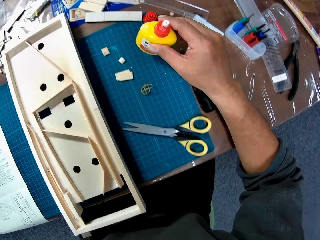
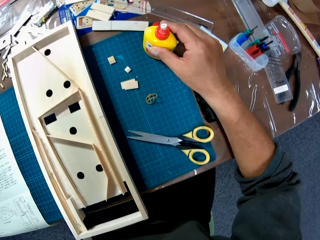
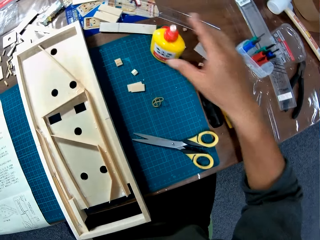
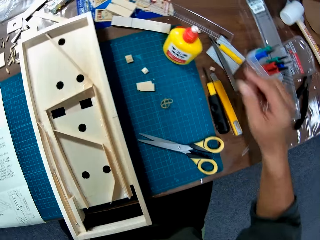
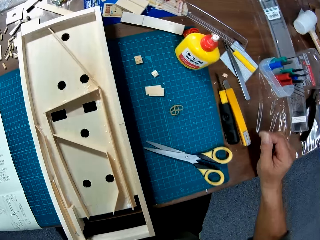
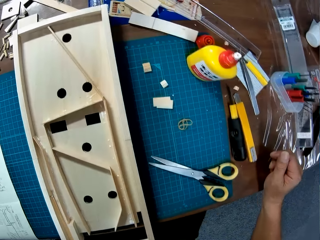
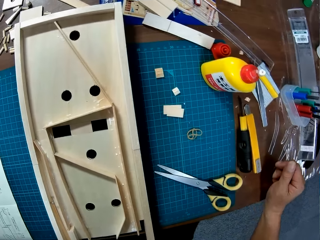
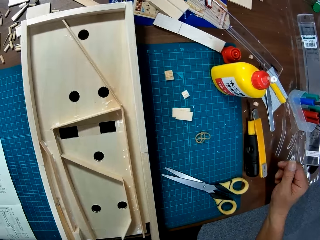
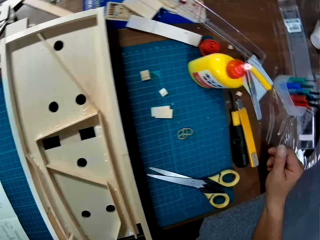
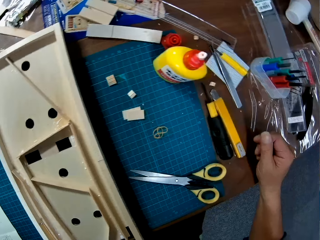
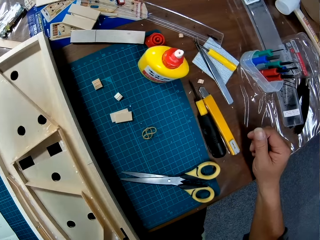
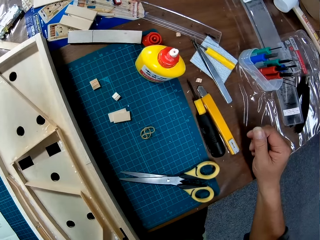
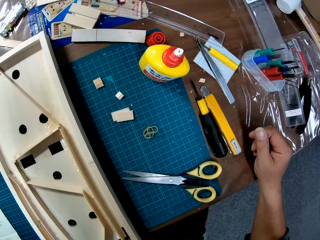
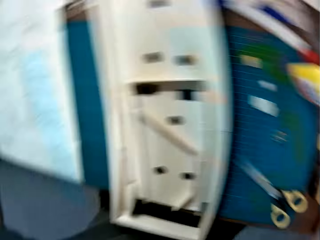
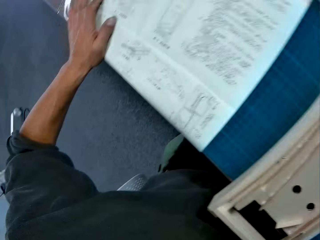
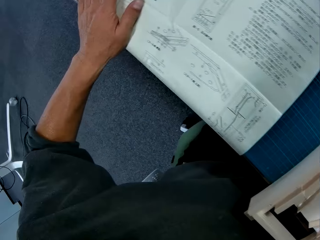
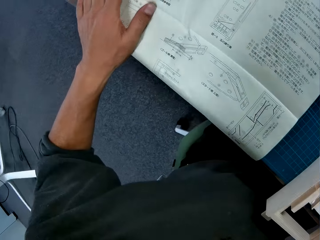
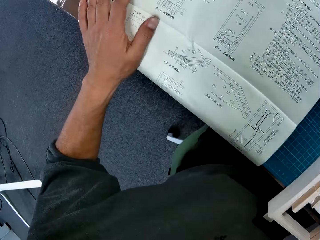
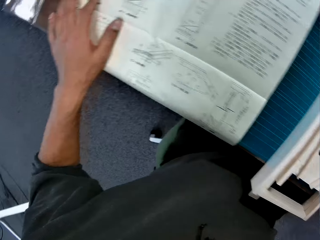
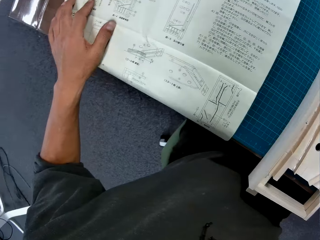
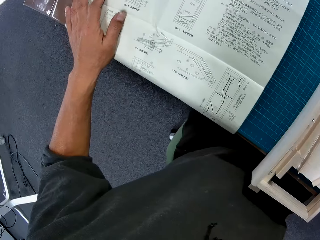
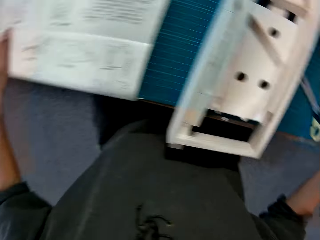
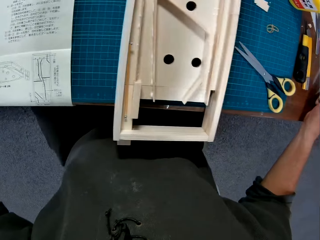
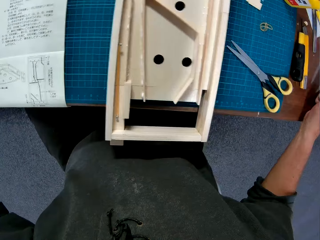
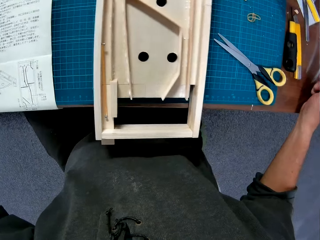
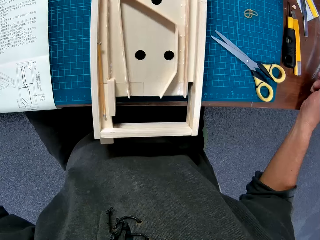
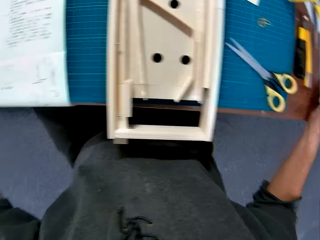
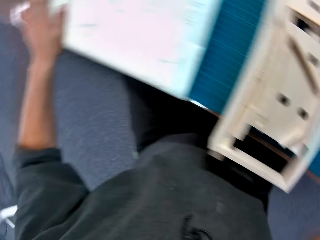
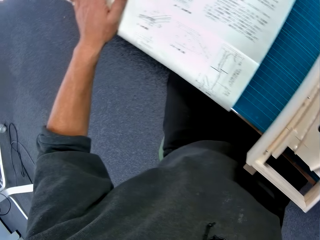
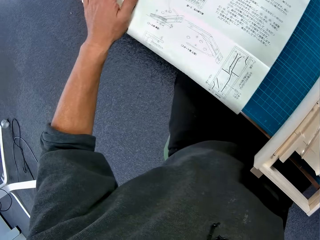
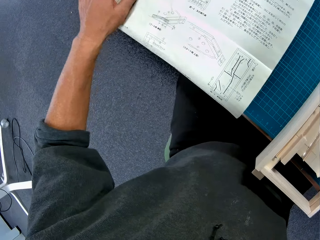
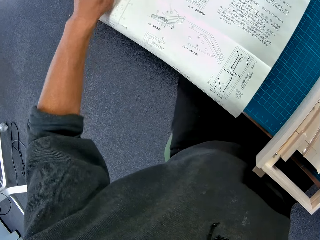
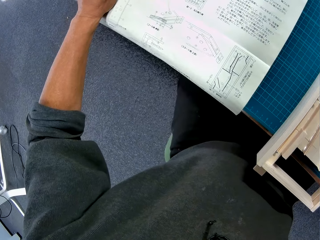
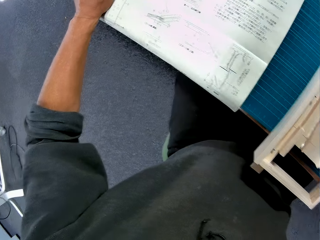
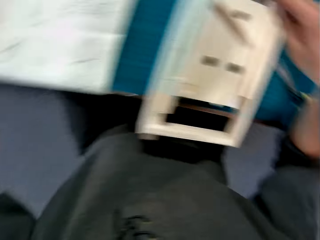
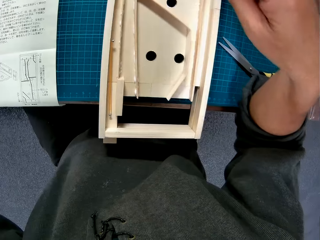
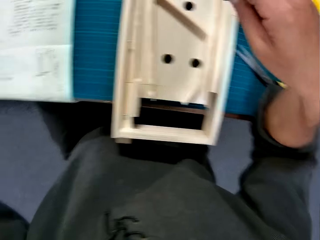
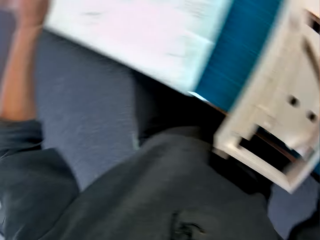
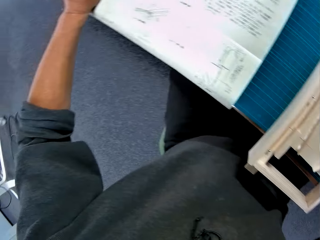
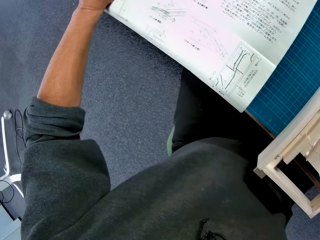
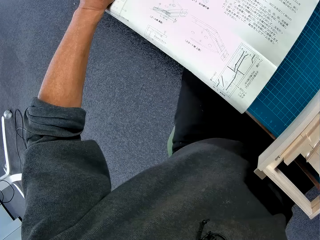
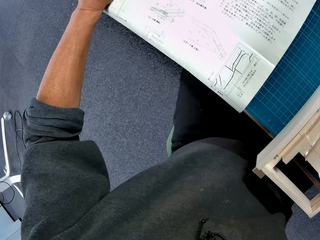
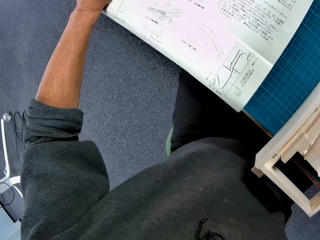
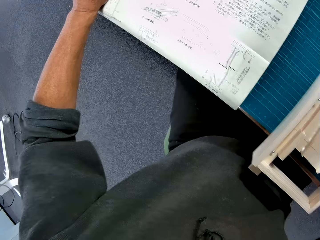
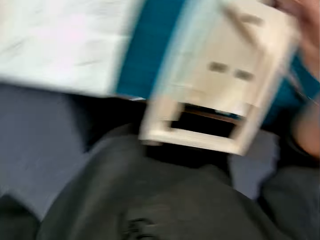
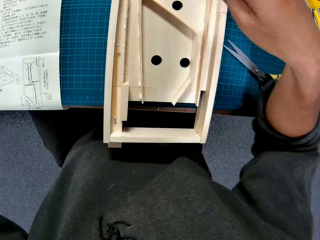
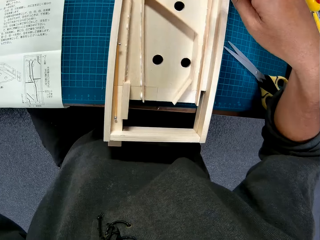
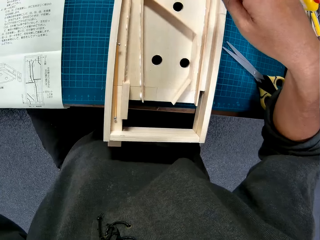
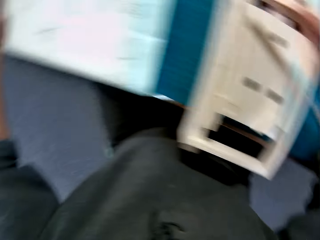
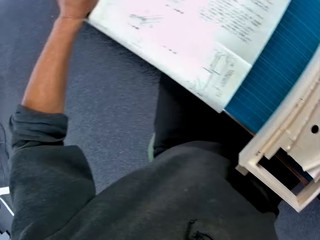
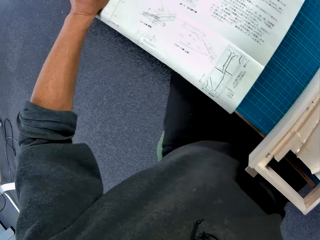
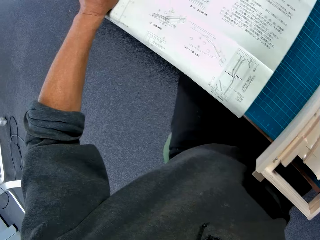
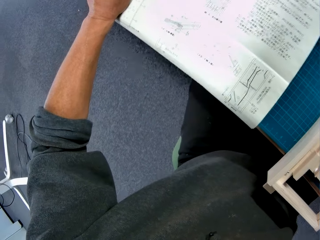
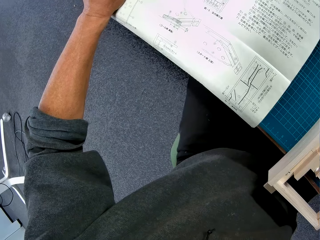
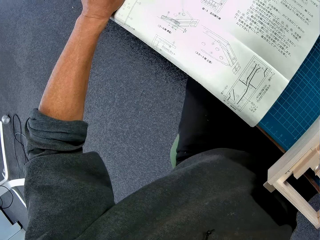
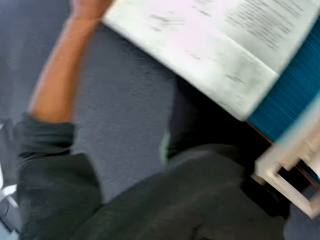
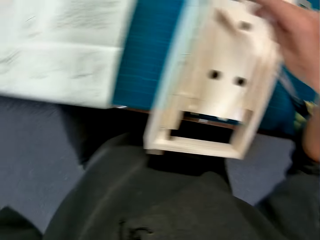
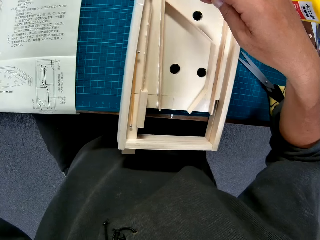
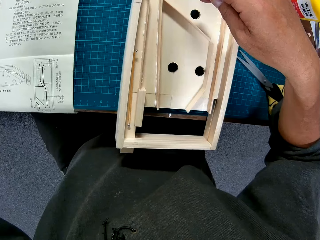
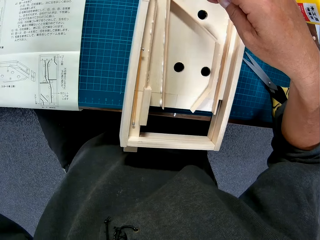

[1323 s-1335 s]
The camera wearer holds a bottle on a table with his right hand. He moves the super glue bottle on a cutting mat. He looks around the table. He looks at a piece of paper manual on the table. He looks at a paperboard model on the cutting mat. He looks at the piece of paper manual on the table. He points at the paperboard model on the cutting mat. He looks at the piece of paper manual on the table. He points at the paperboard model on the cutting mat. He looks at the piece of paper manual on the table.

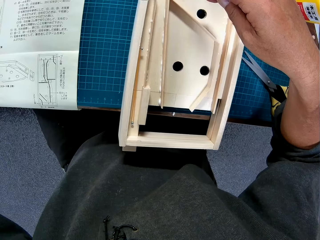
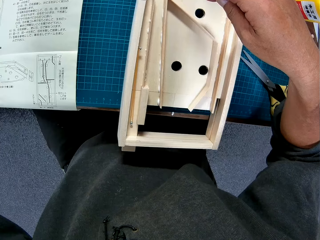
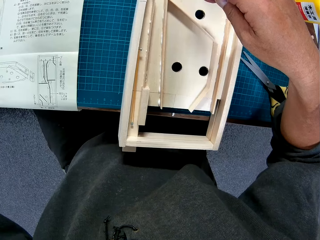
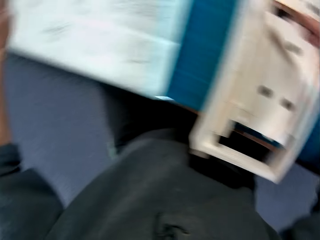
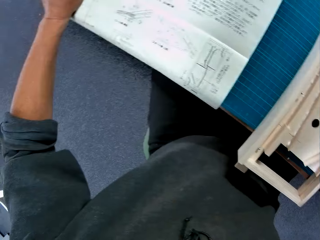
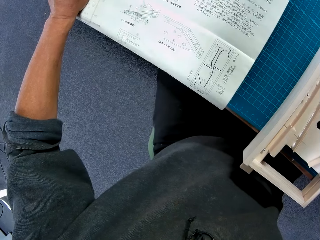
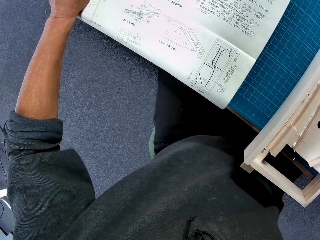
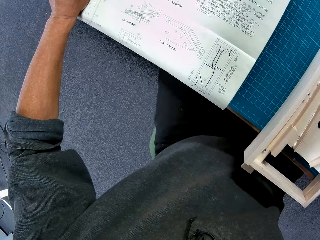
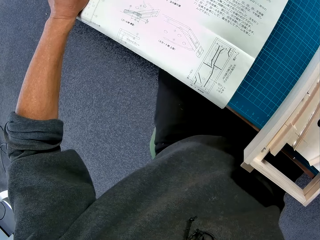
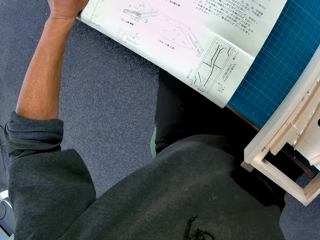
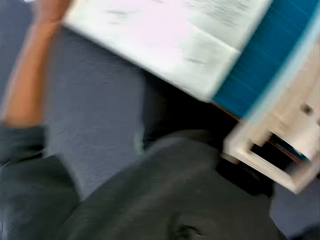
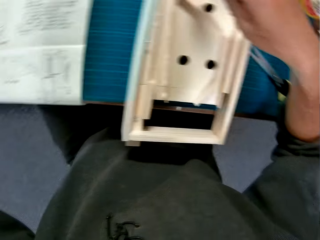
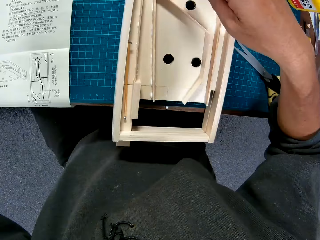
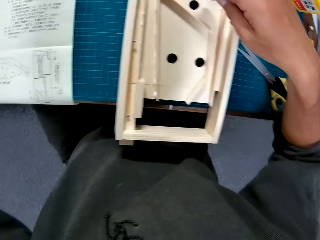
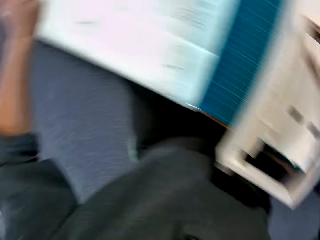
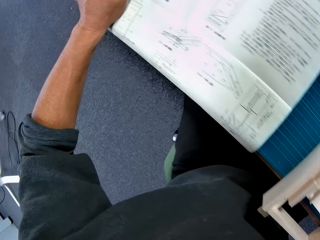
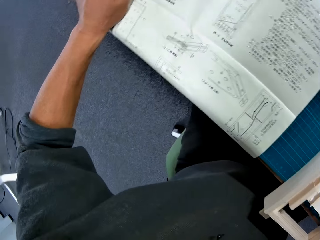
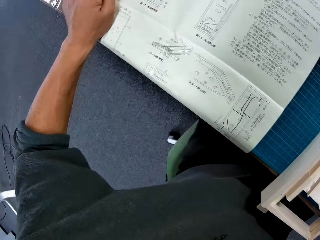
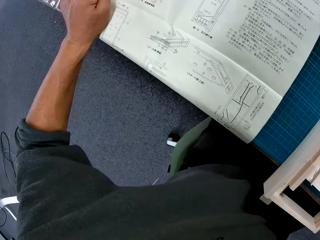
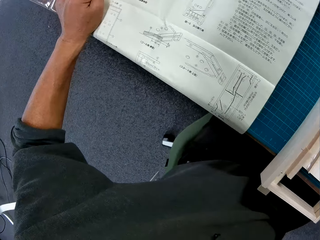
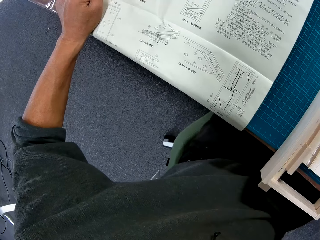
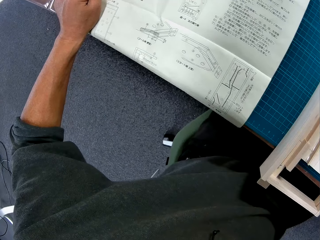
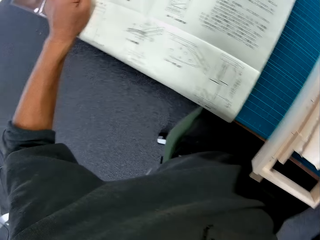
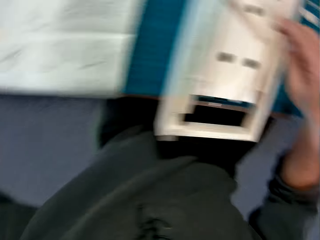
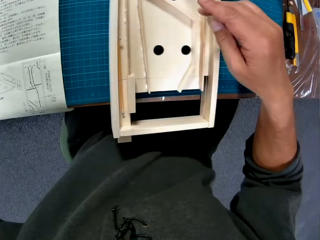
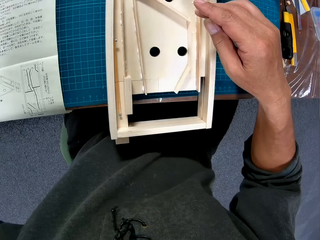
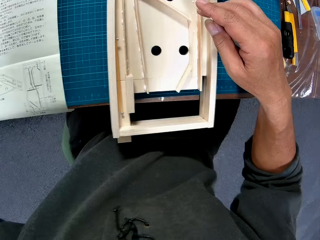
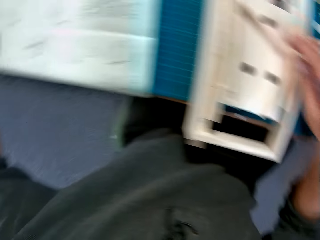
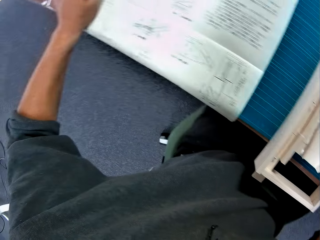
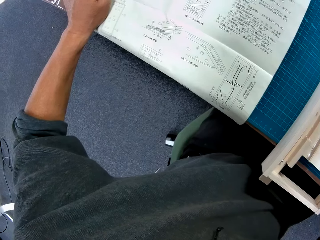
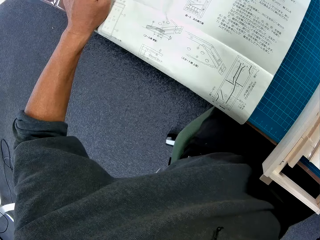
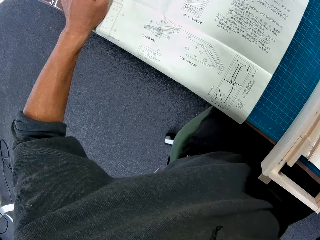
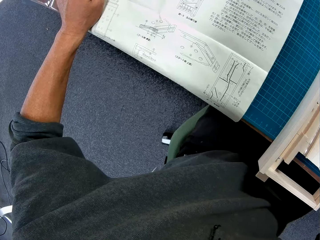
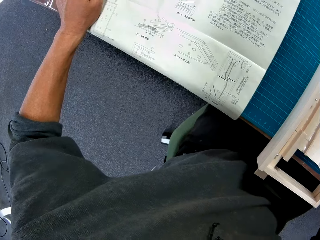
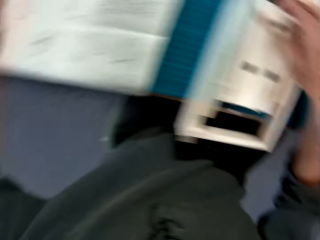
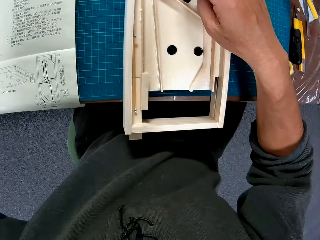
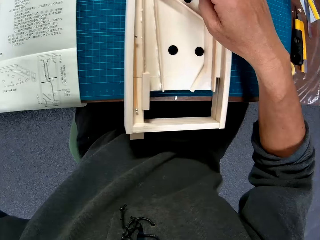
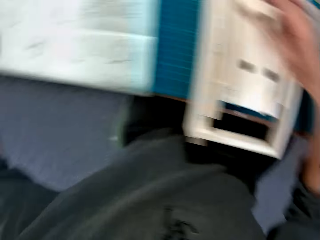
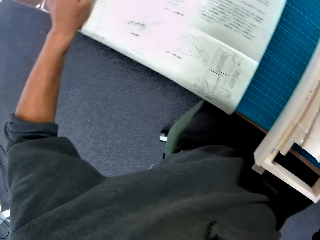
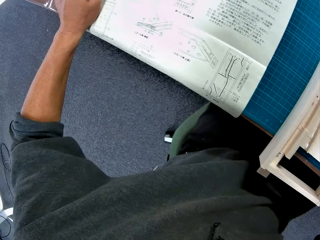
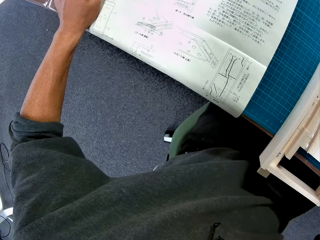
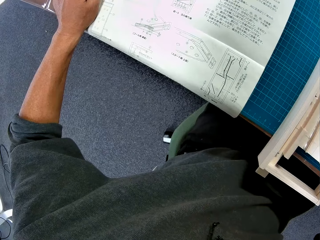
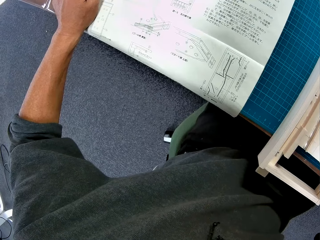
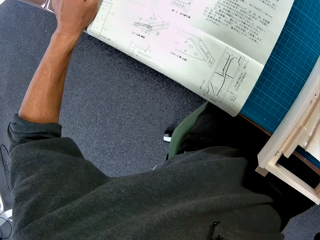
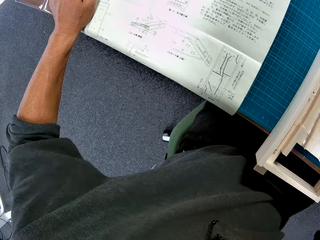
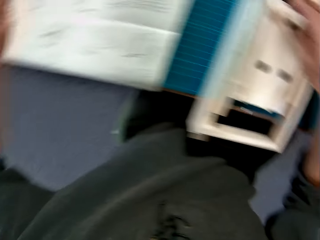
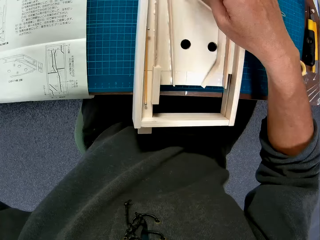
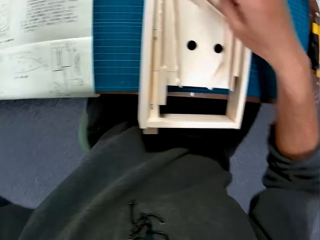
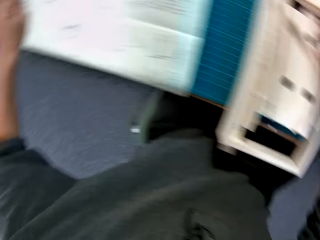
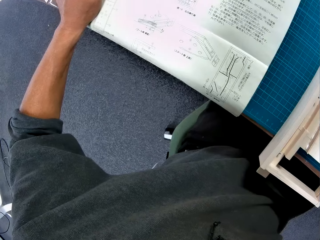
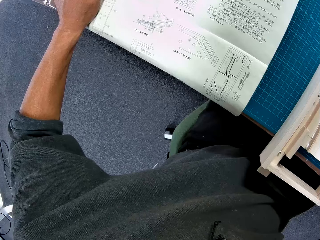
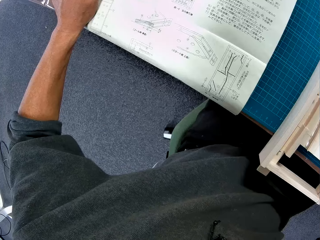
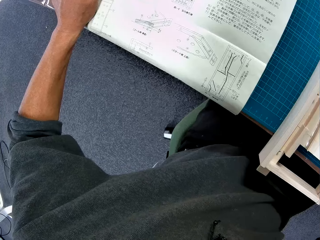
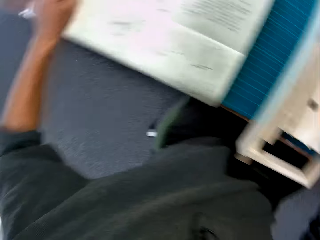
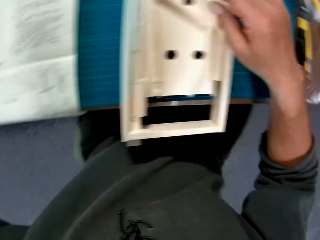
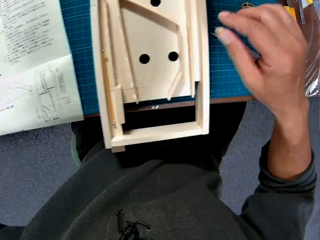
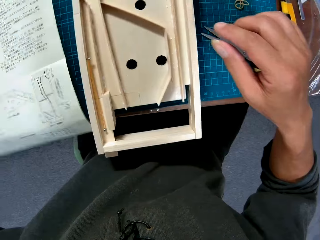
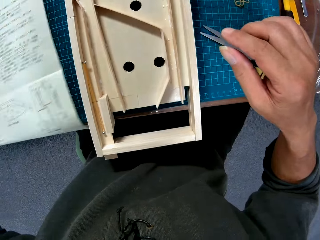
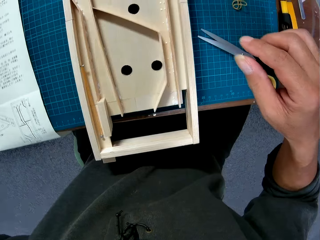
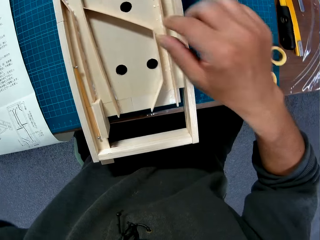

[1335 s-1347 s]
The camera wearer points at a paperboard model on a cutting mat. They look at a piece of paper manual on a table. They point at the paperboard model on the cutting mat. They look at the piece of paper manual on the table. They point at the paperboard model on the cutting mat. They look at the piece of paper manual on the table. They point at the paperboard model on the cutting mat. They look at the piece of paper manual on the table. They point at the paperboard model on the cutting mat. They look at the piece of paper manual on the table.
